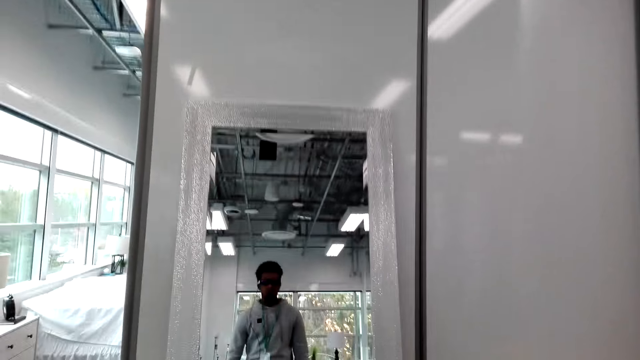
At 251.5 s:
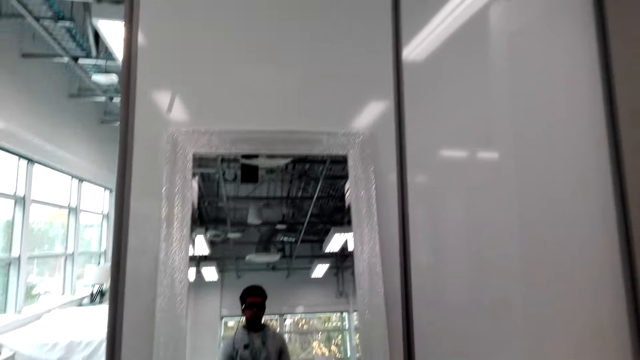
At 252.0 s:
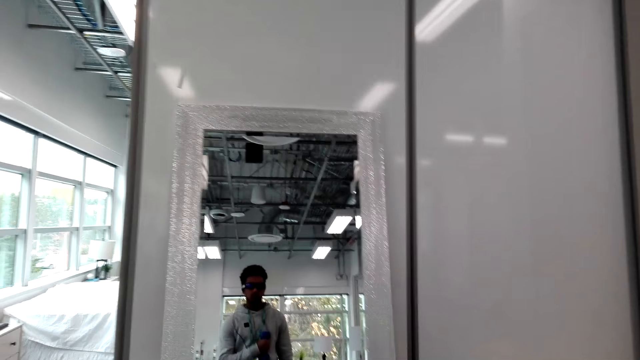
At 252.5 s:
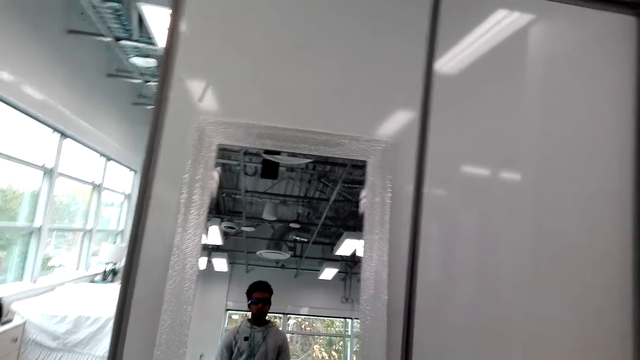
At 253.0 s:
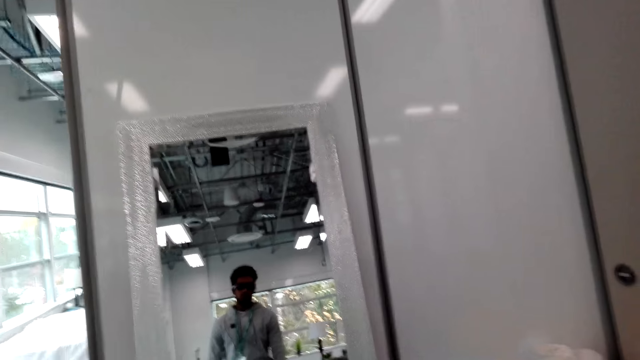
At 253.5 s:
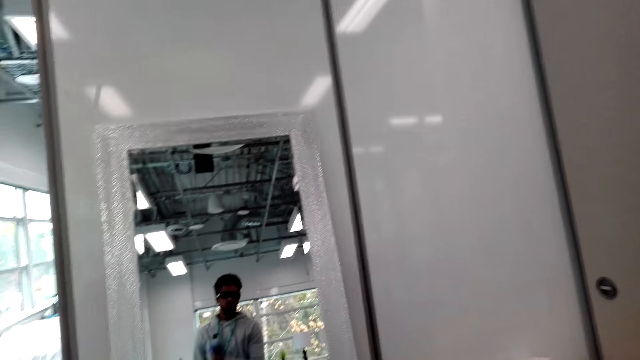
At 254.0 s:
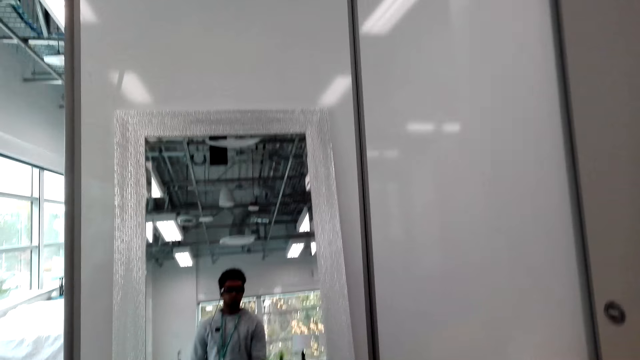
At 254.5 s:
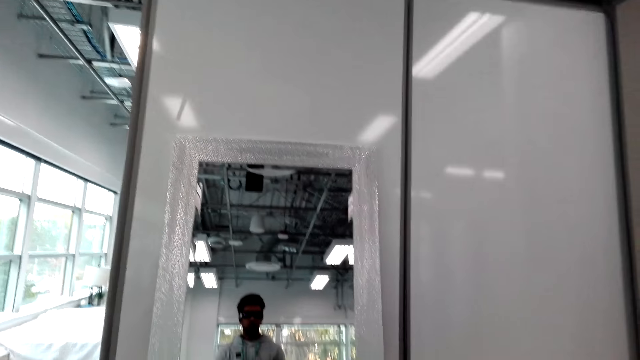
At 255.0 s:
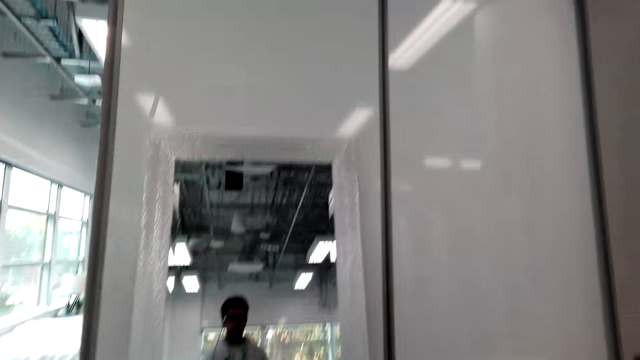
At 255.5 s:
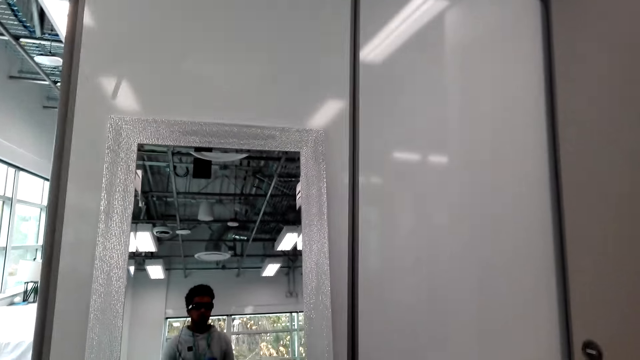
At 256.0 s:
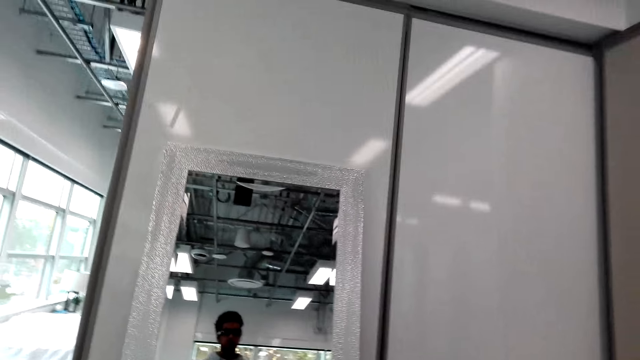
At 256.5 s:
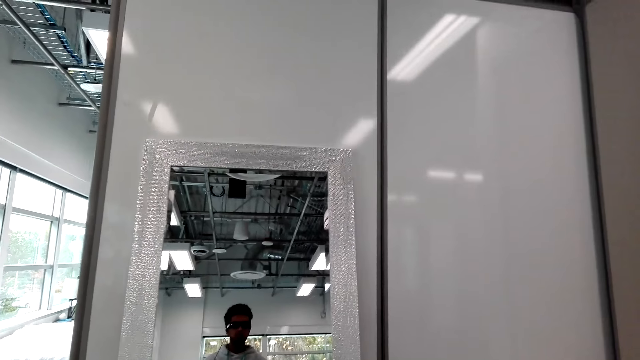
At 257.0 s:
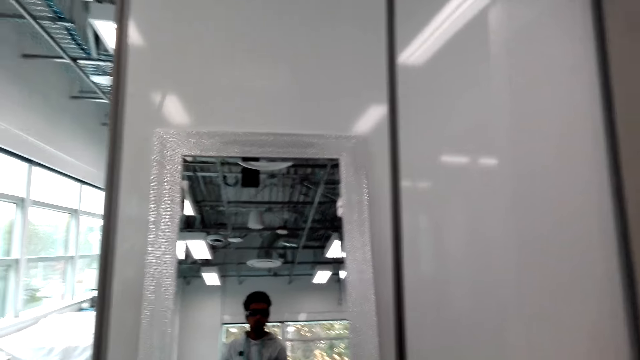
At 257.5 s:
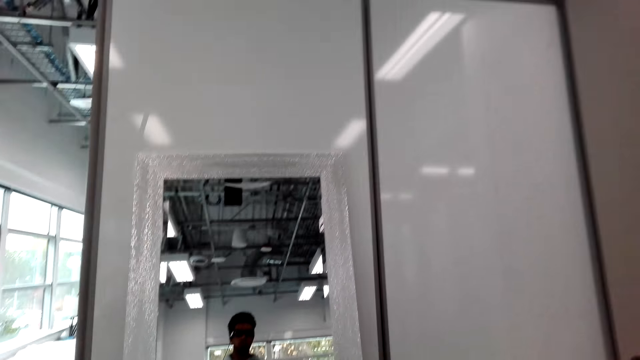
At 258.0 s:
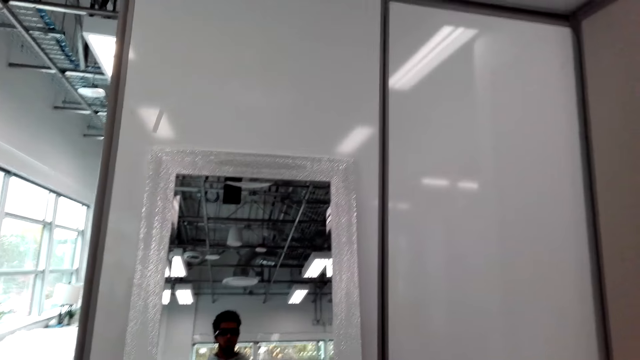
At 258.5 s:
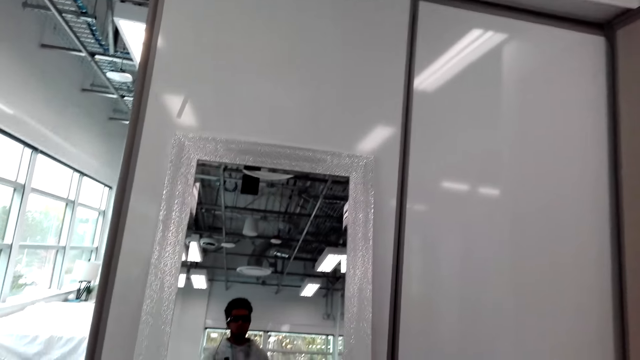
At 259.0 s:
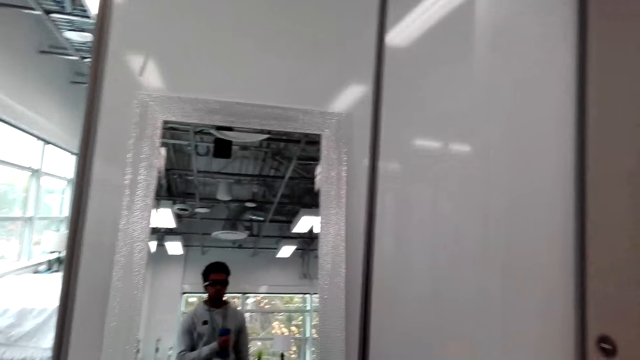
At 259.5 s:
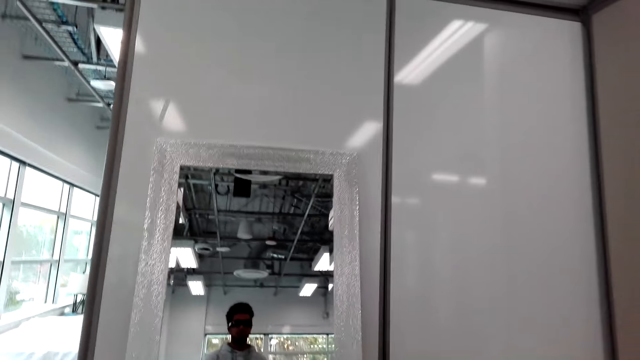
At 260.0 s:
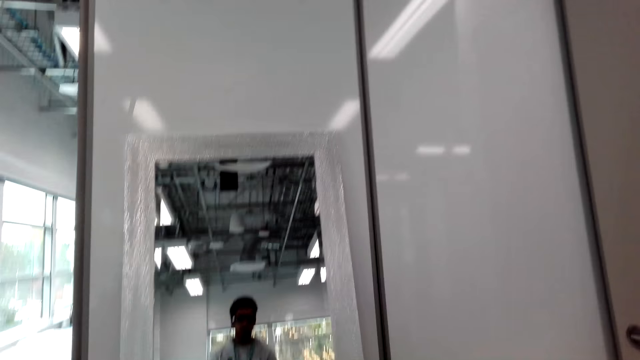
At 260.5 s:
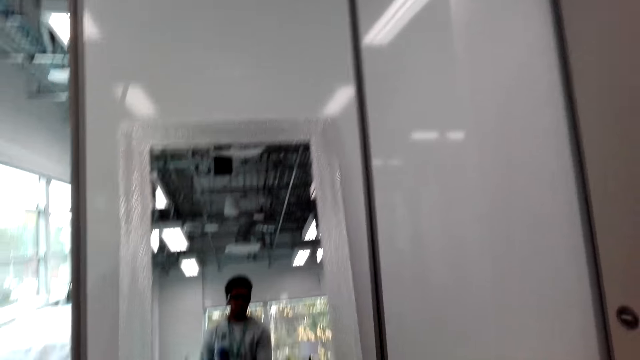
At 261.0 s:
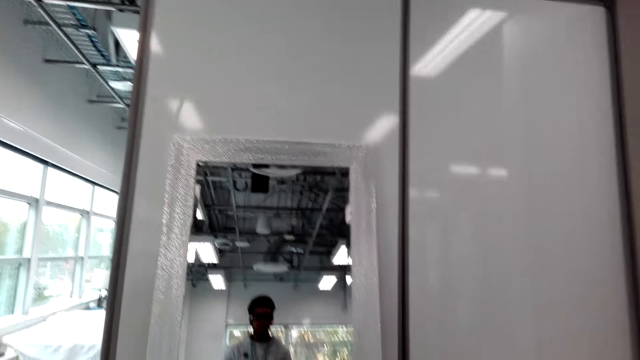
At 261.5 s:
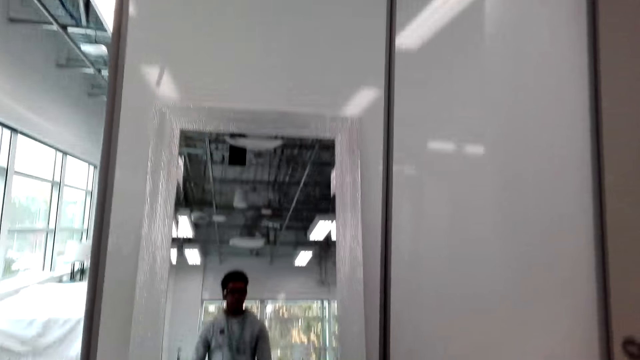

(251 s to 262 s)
The camera wearer looks at the mirror. They train with dumbbells.

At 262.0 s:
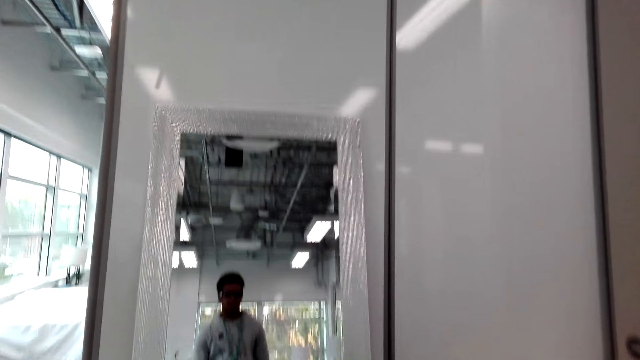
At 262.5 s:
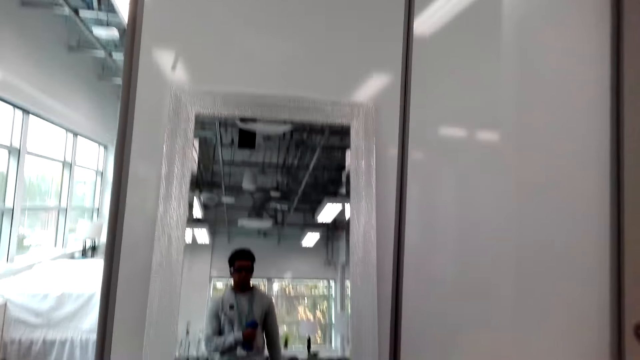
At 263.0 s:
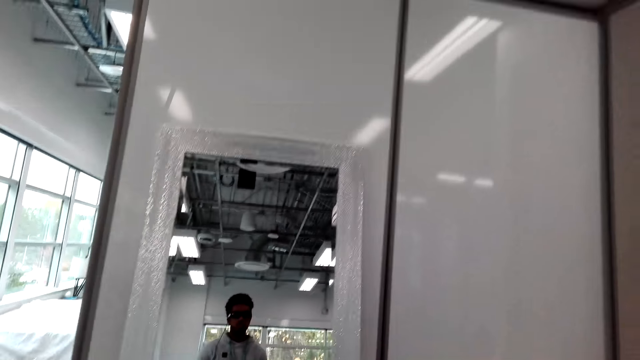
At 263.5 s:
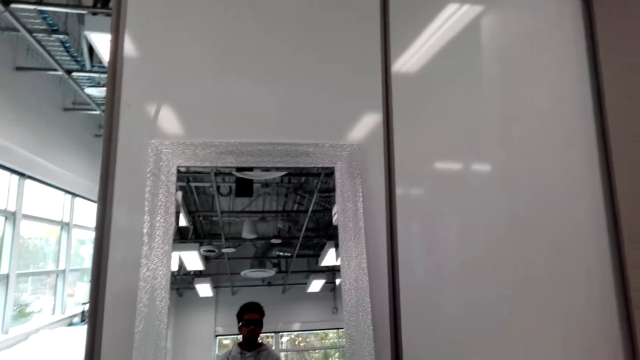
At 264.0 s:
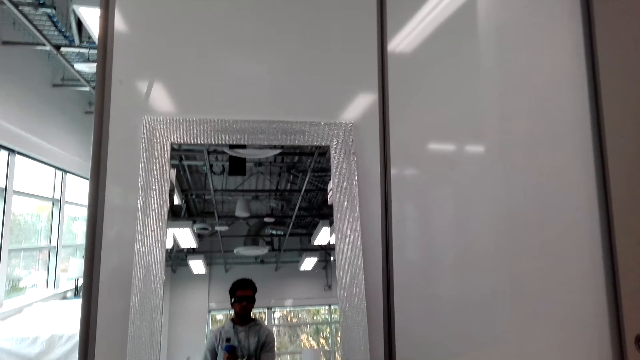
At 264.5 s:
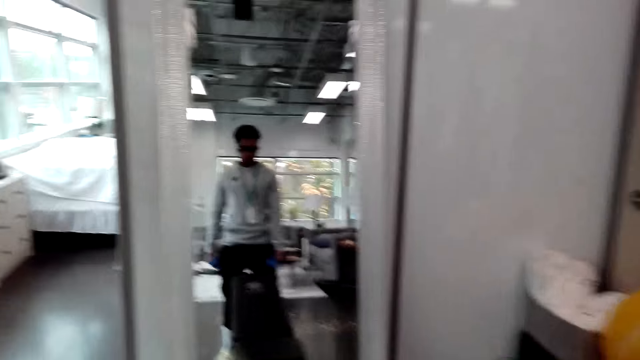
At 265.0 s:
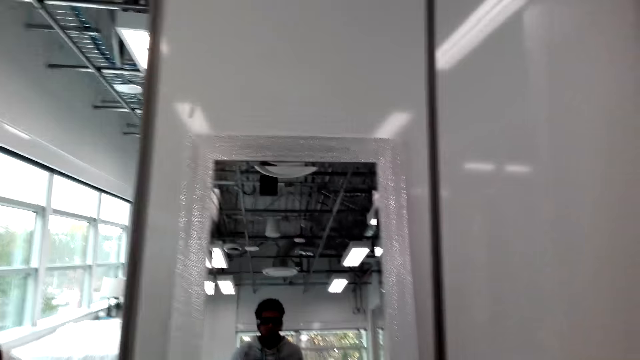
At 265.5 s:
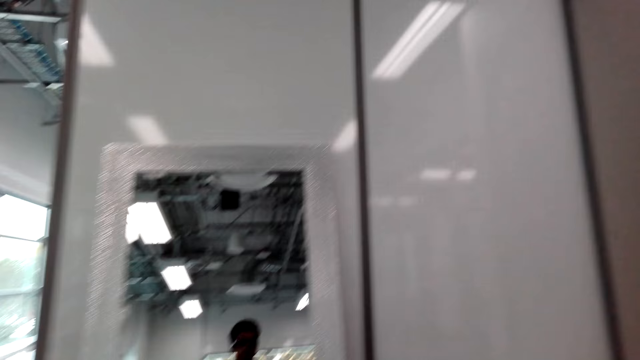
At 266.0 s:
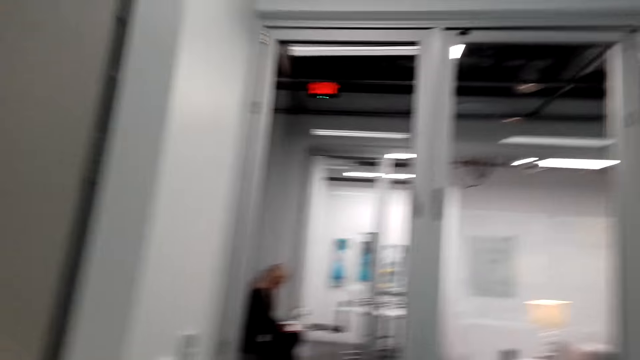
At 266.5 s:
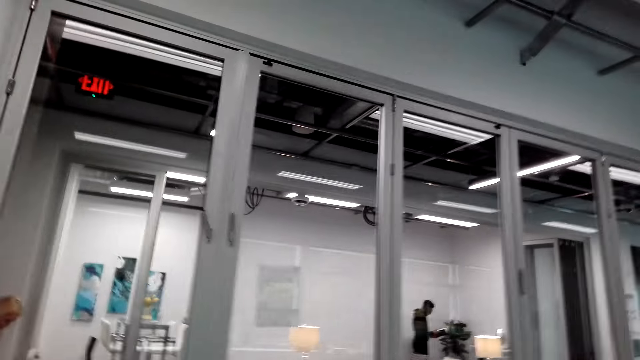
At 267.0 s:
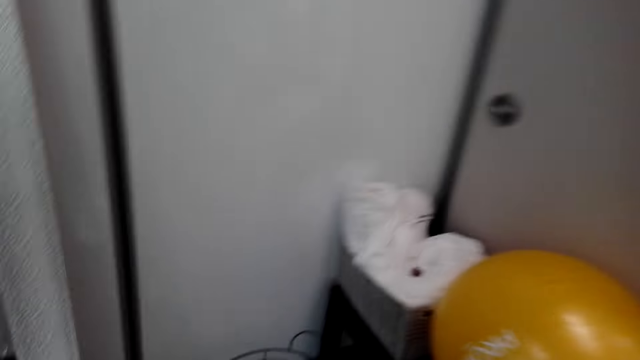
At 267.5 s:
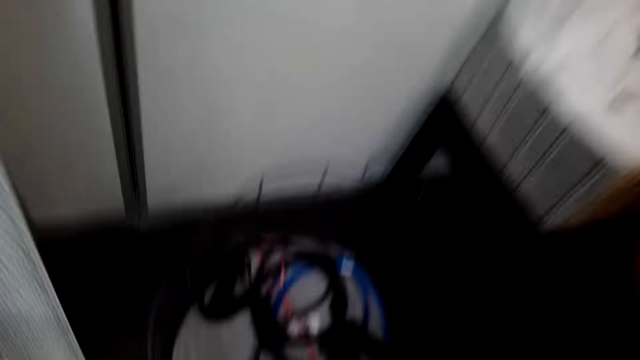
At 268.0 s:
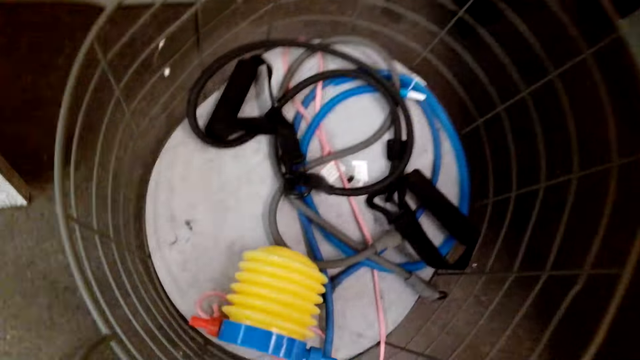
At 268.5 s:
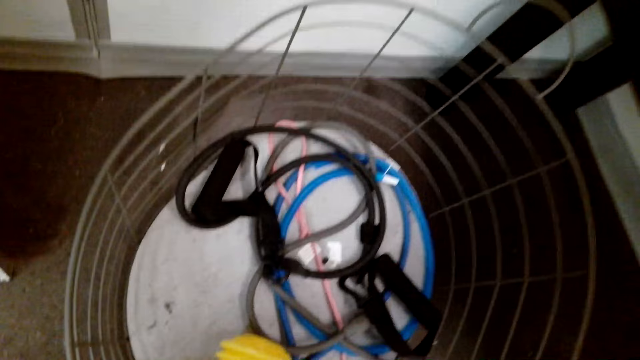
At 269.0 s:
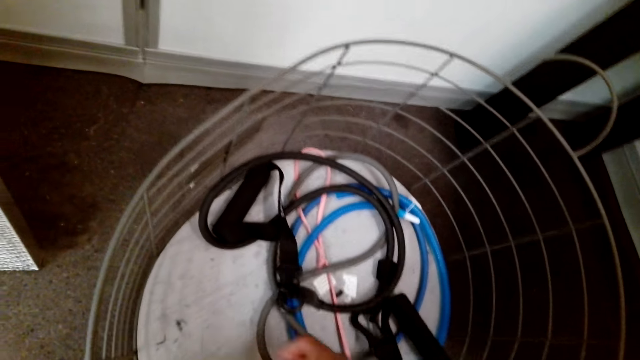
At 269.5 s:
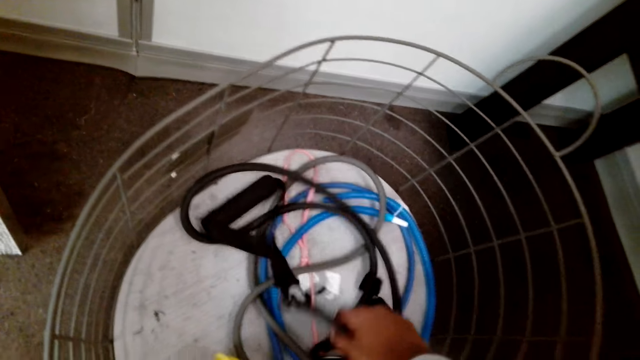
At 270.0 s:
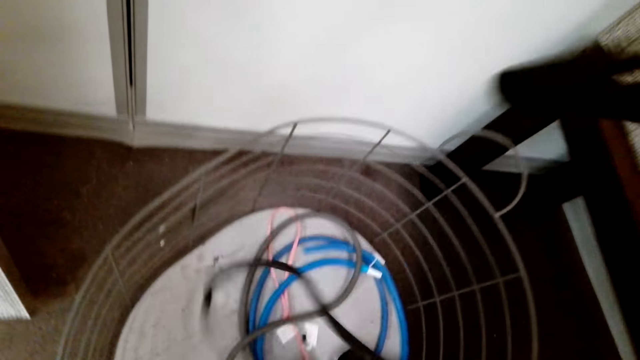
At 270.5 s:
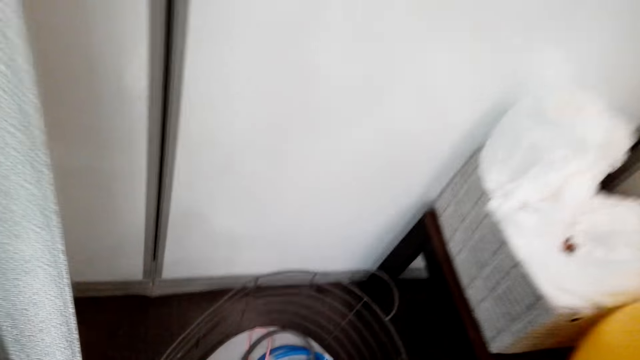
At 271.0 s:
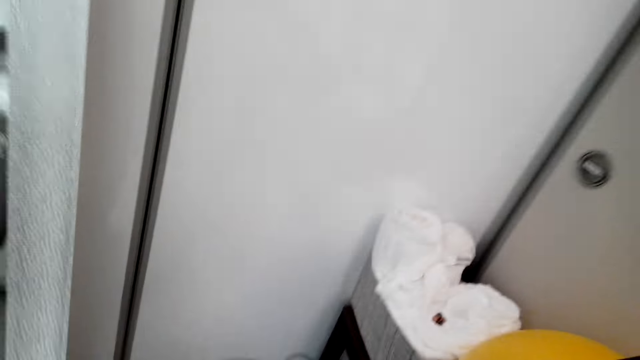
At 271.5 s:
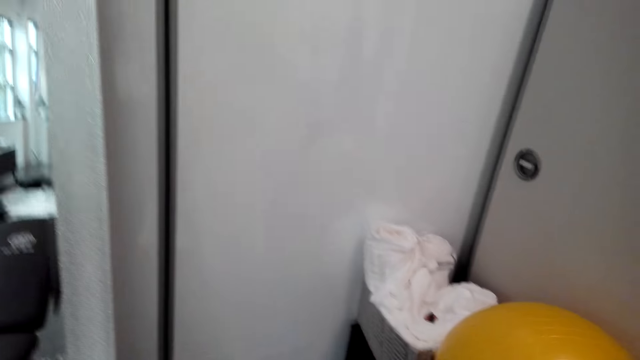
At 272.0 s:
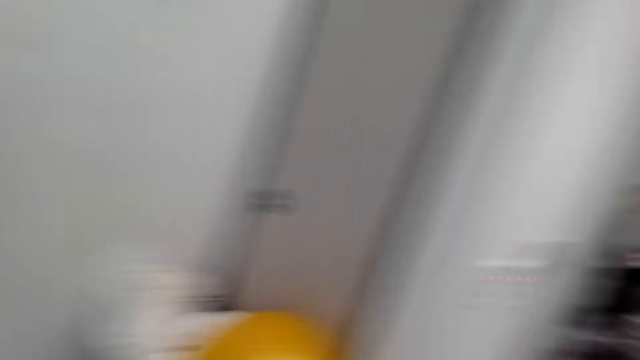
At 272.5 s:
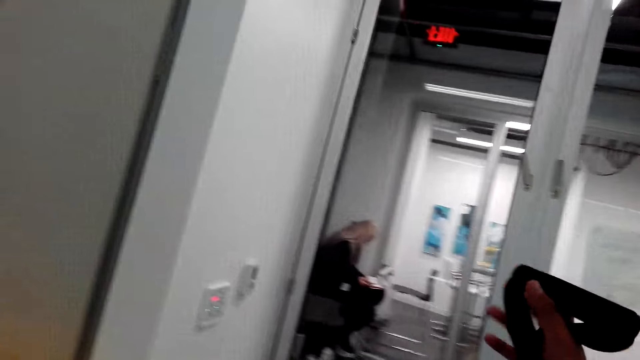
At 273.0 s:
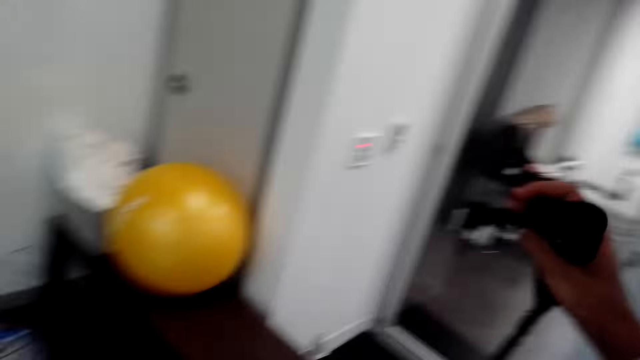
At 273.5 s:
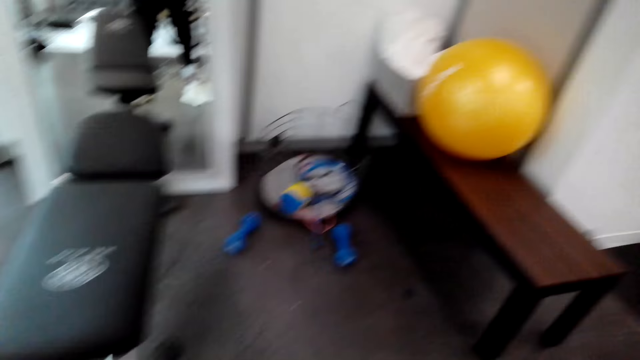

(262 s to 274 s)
The camera wearer looks around. They look at the ropes. They touch something. They pull a rope. They lift the rope. They pick up the elastic pull rope. They look around. They pull the rope. They look around. They lift the rope. They look around.
